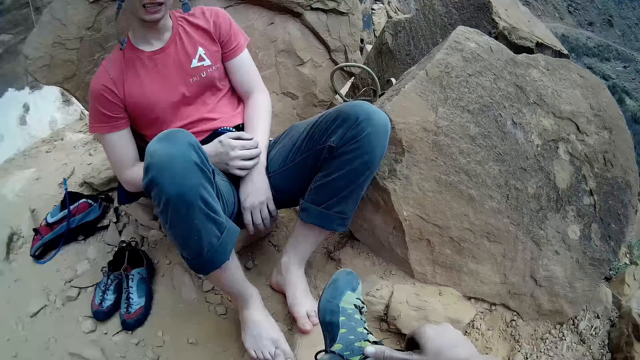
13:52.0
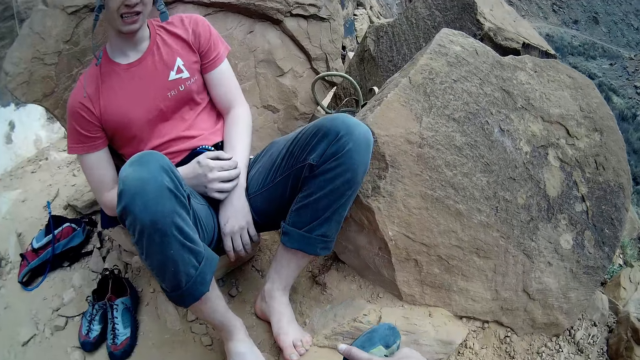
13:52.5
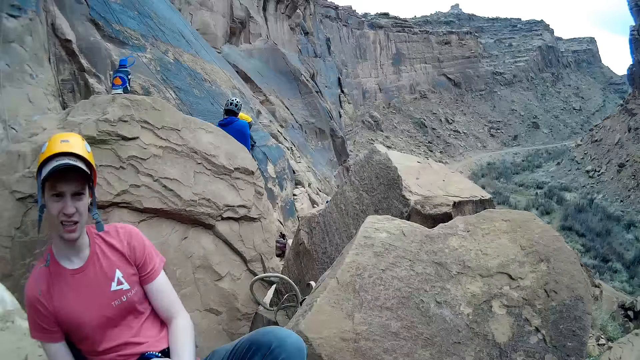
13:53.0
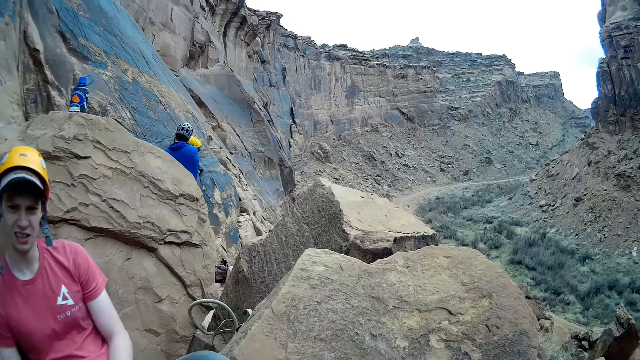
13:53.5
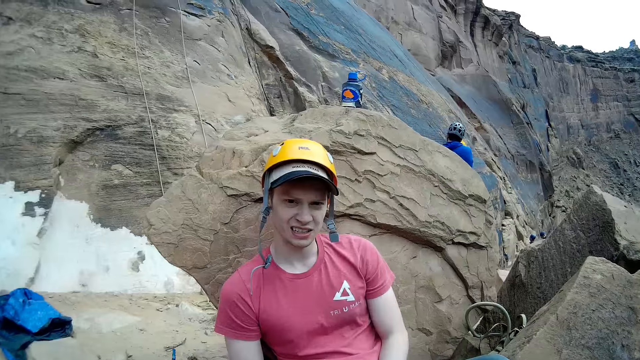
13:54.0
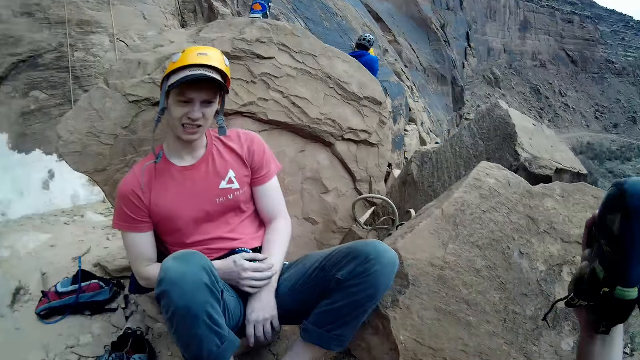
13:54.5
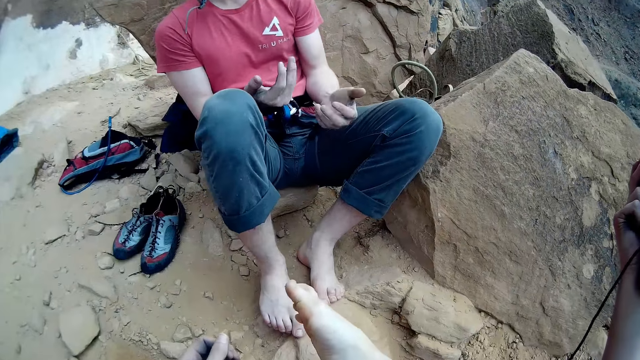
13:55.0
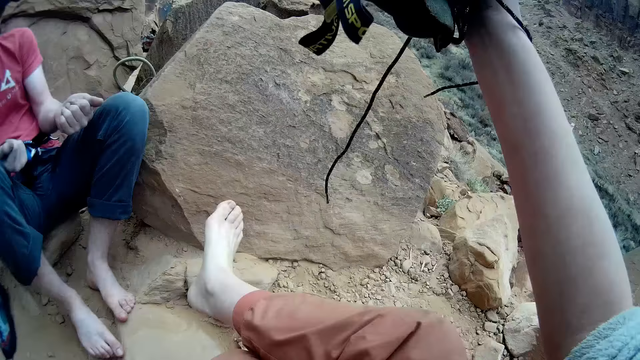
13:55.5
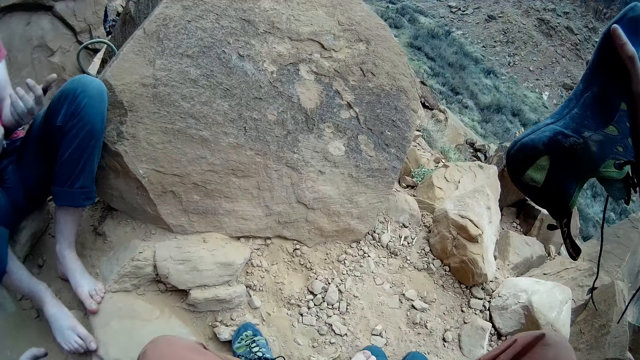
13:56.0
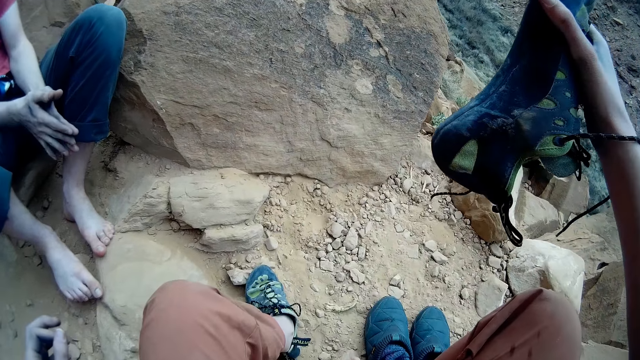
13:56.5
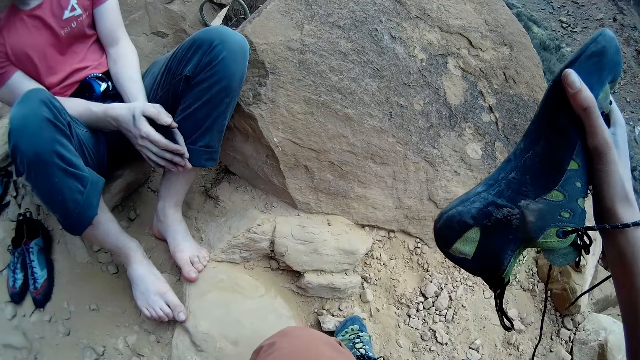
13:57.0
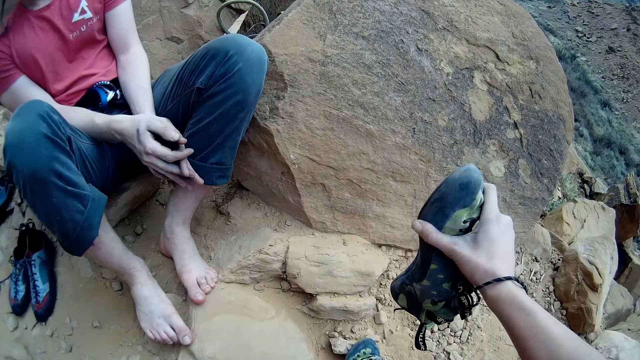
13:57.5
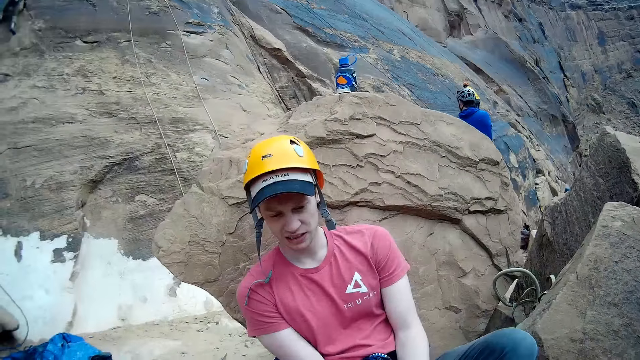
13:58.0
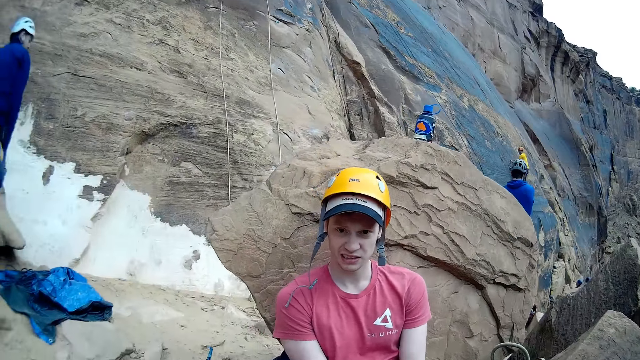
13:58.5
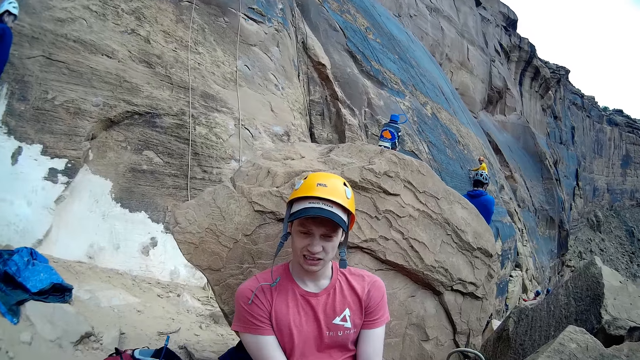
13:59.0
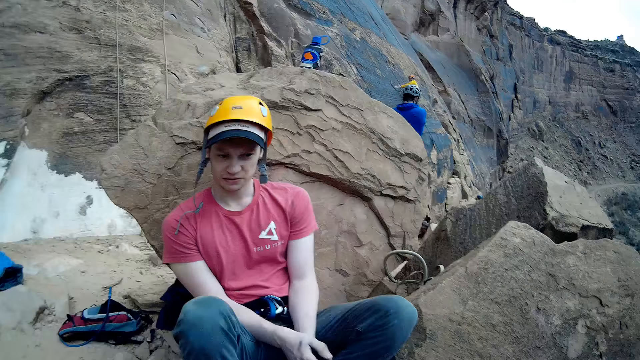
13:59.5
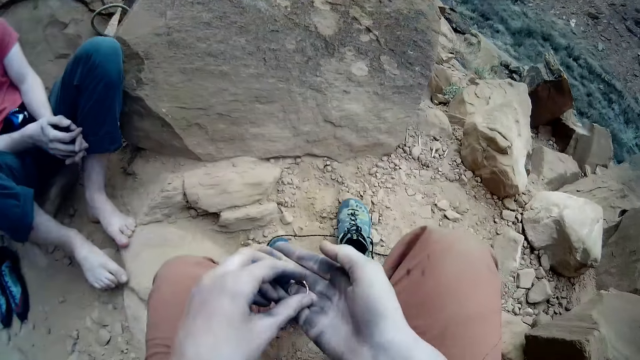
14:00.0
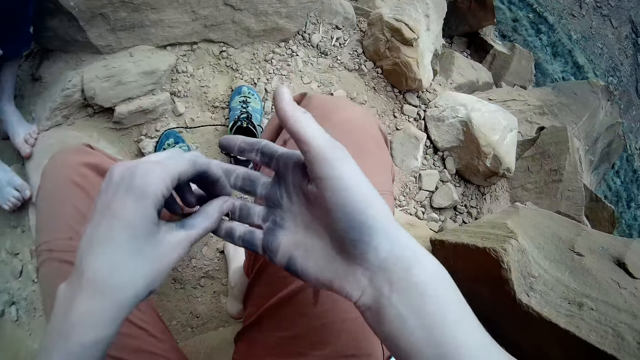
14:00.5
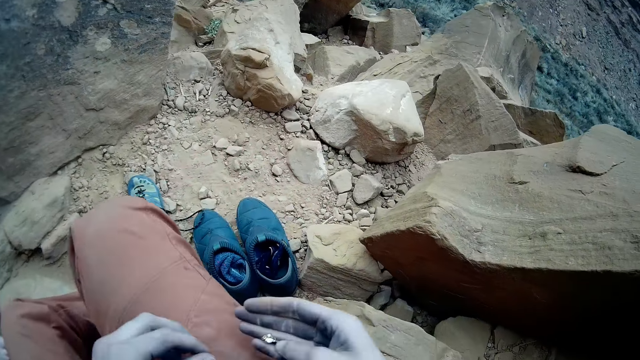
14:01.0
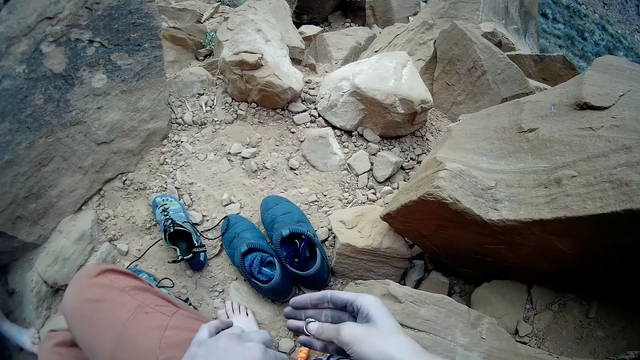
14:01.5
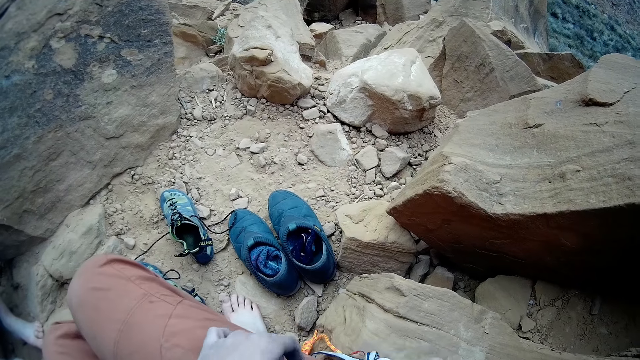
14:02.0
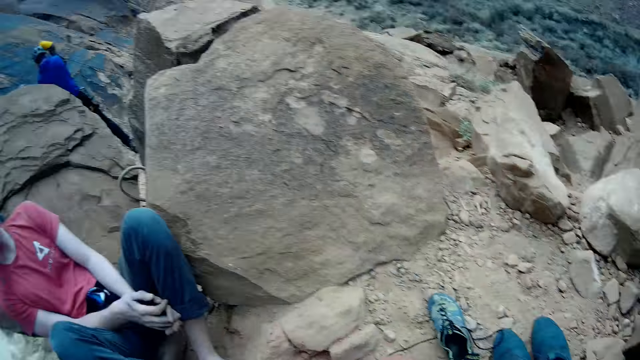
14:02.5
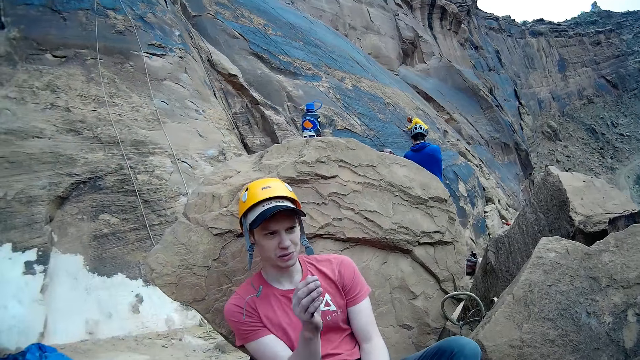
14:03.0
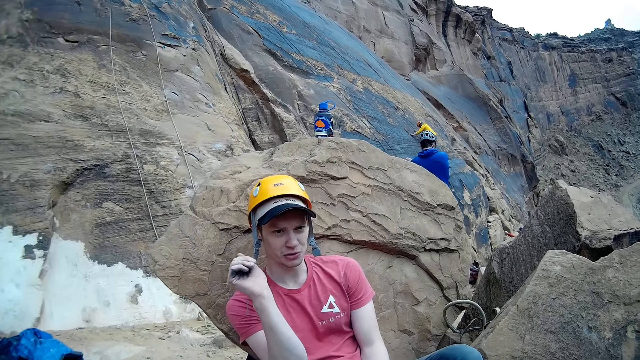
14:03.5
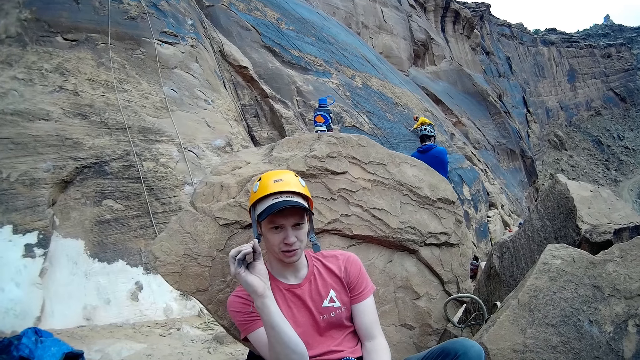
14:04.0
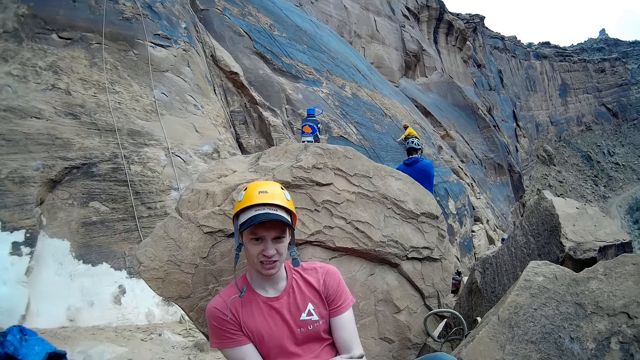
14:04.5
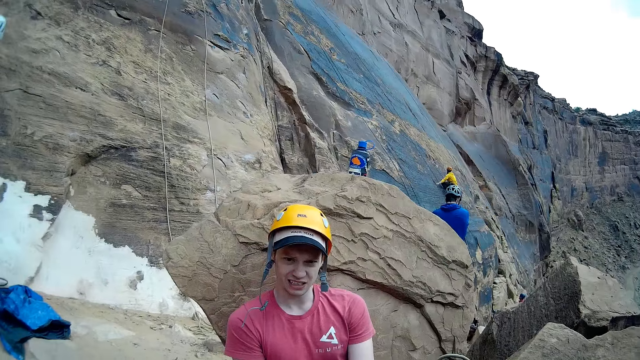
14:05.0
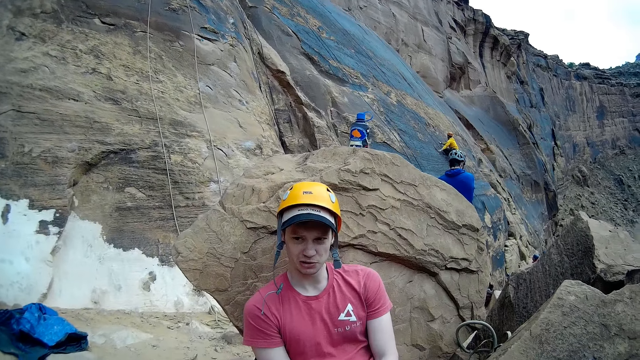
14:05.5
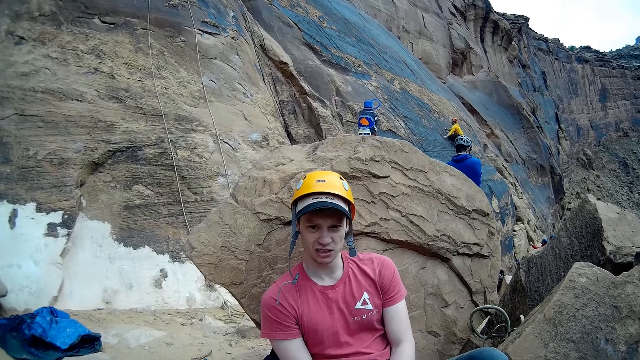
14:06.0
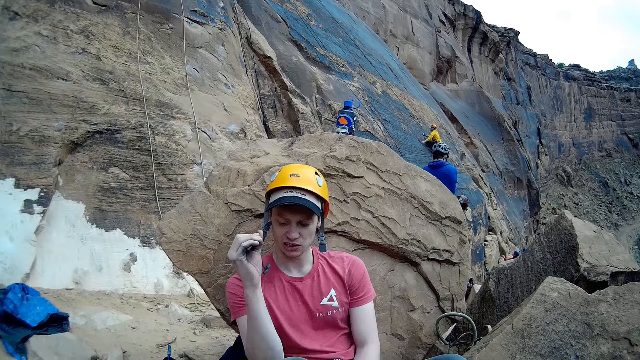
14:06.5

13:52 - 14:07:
The camera wearer removes the shoe. He lifts the shoe up. He holds the shoes. He puts the shoe on the ground. He looks around. He holds a ring. He carries something on his hands. He puts the ring in the pocket. He interacts with a person. The person talks to the camera wearer. The person moves his hands.

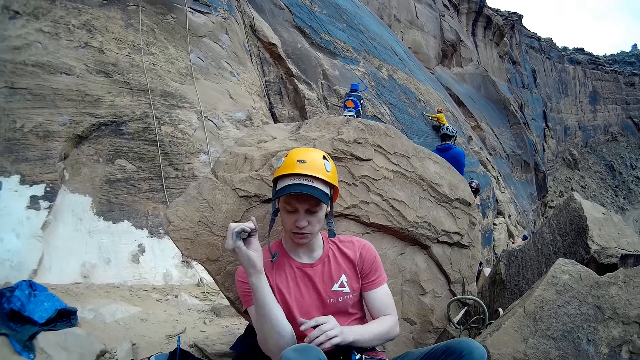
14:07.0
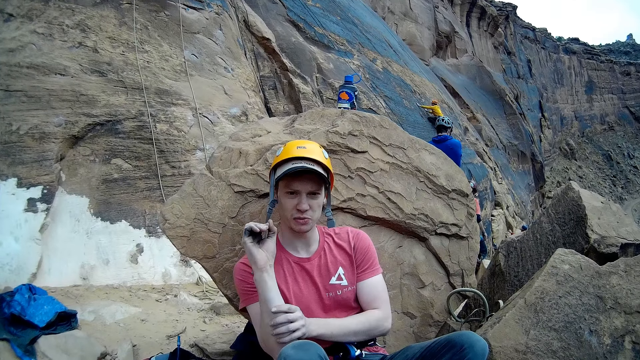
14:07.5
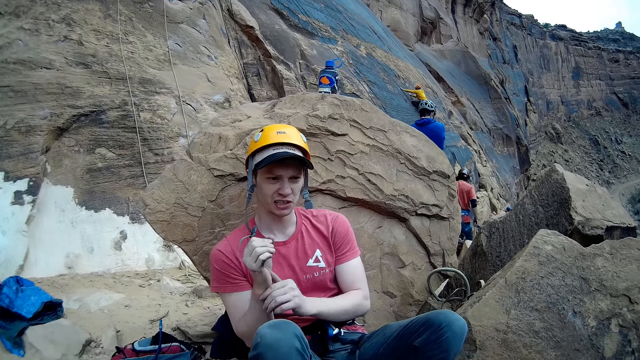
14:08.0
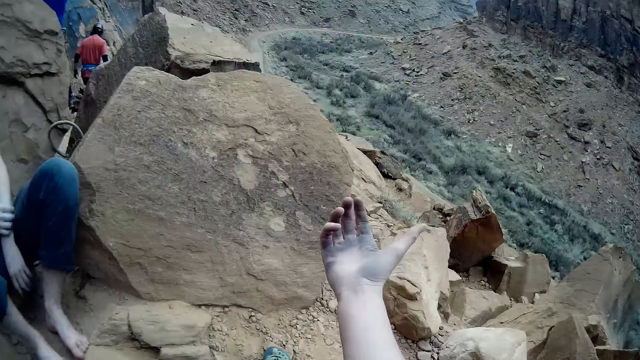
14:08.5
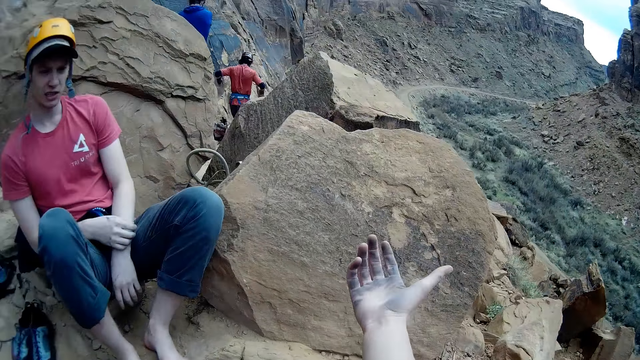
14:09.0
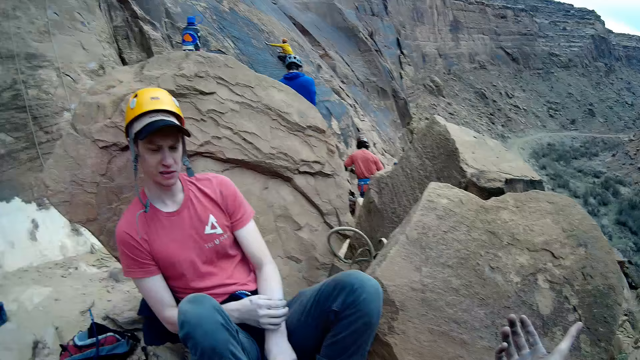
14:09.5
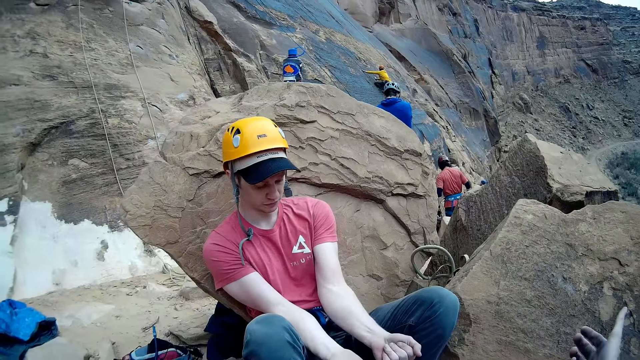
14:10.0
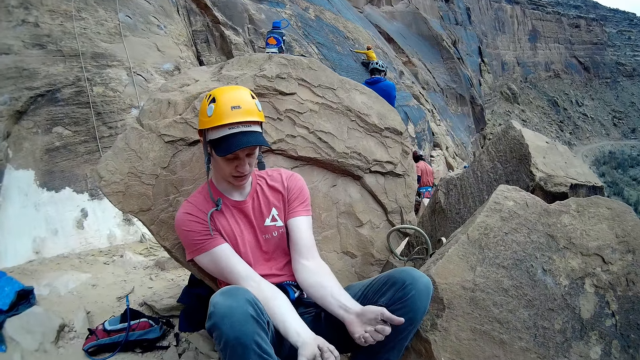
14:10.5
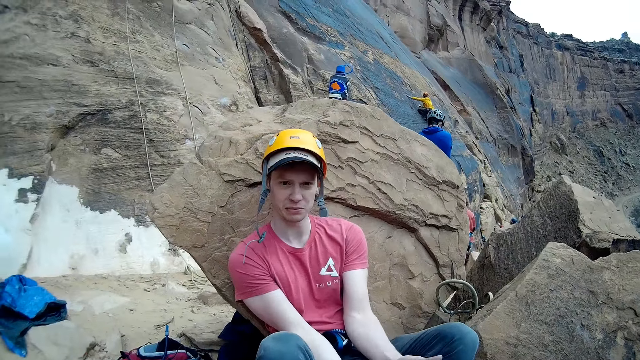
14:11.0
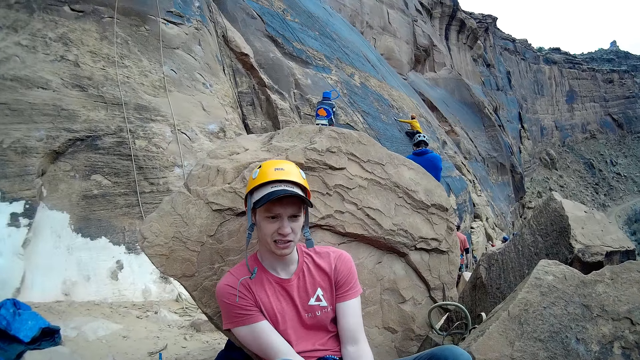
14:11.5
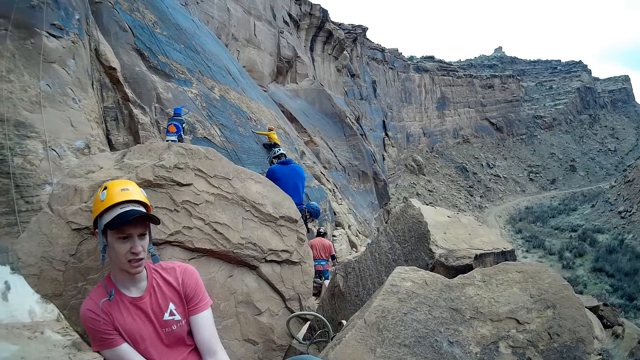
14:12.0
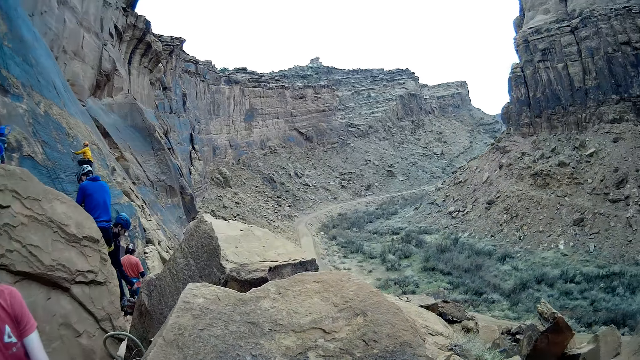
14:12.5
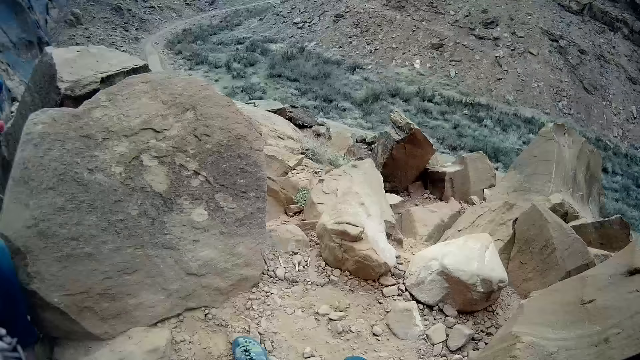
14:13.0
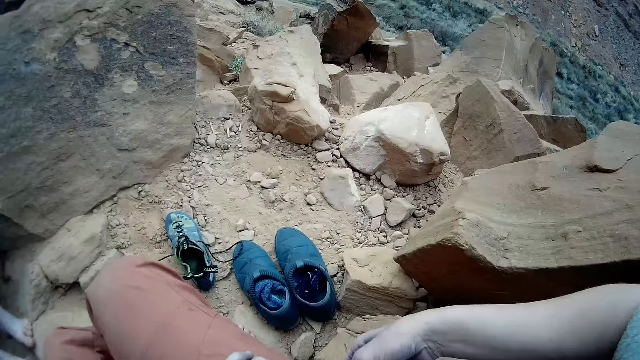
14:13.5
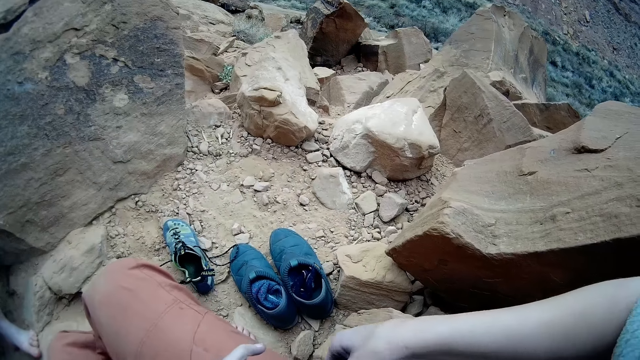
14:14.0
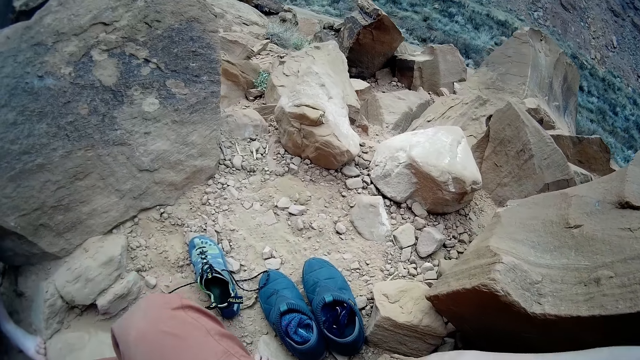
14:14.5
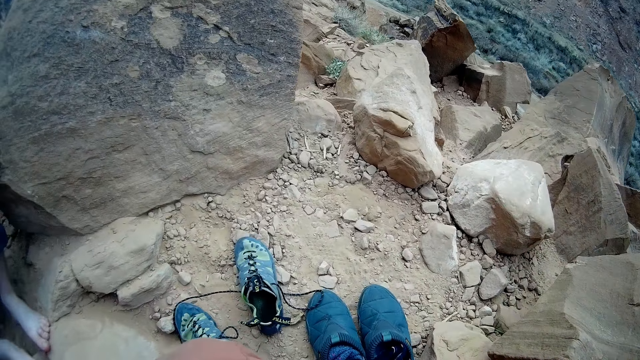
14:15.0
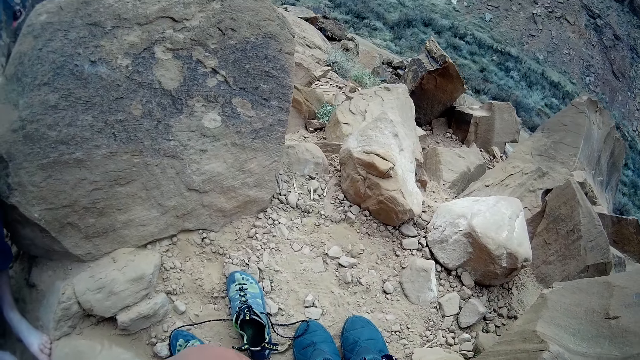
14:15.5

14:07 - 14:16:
A person talks to the camera wearer. The camera wearer lifts his hand. The person talks to the camera wearer. The camera wearer looks around.
